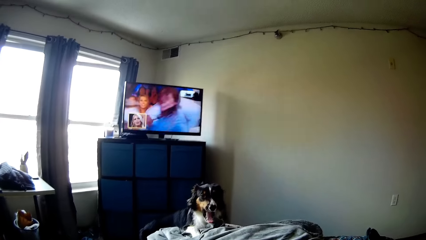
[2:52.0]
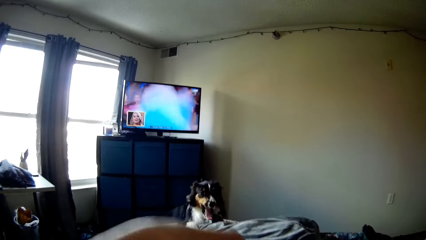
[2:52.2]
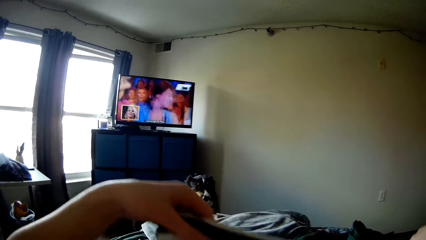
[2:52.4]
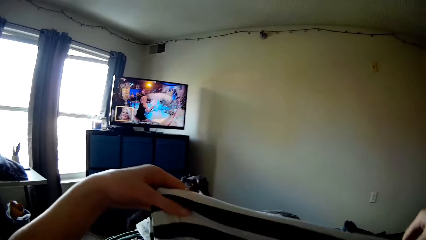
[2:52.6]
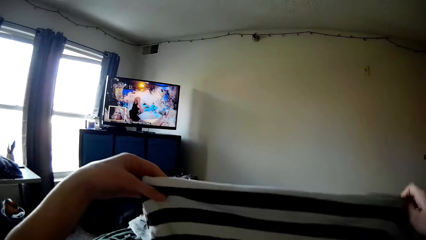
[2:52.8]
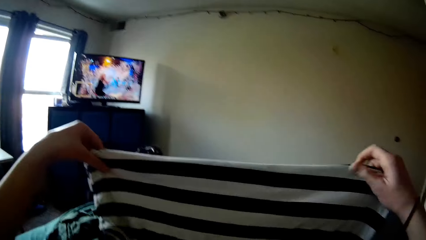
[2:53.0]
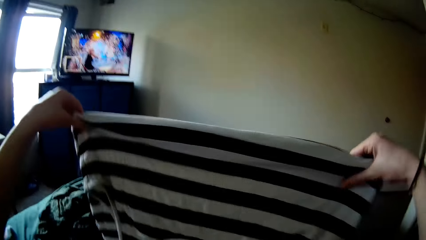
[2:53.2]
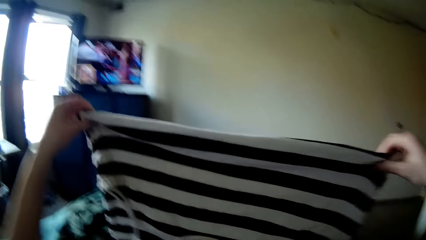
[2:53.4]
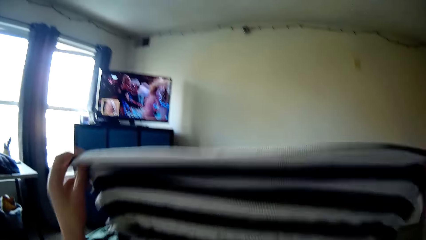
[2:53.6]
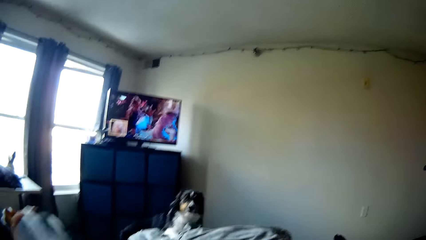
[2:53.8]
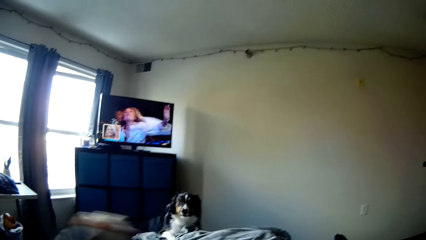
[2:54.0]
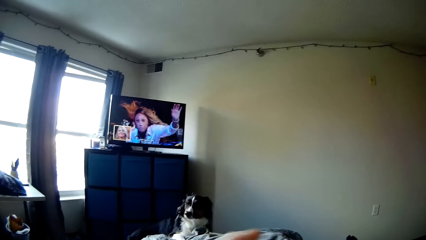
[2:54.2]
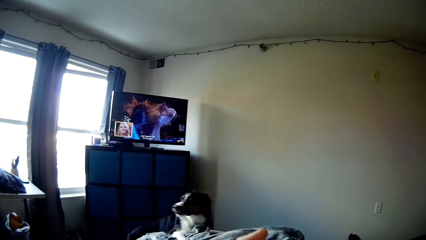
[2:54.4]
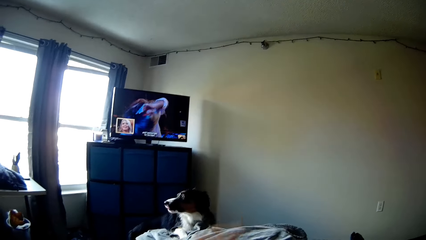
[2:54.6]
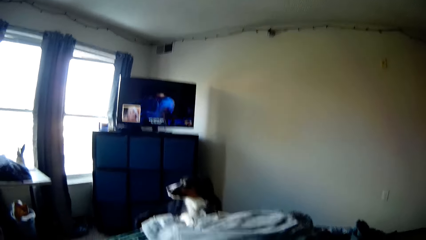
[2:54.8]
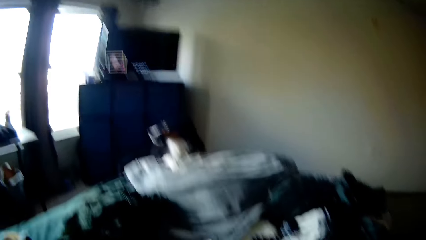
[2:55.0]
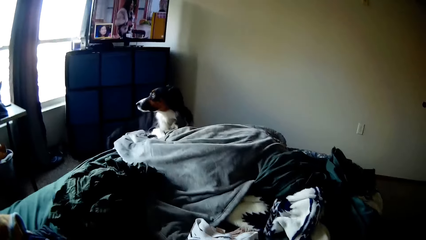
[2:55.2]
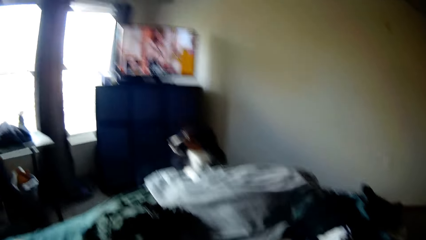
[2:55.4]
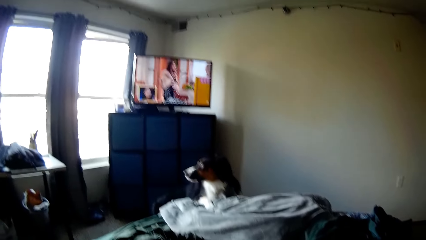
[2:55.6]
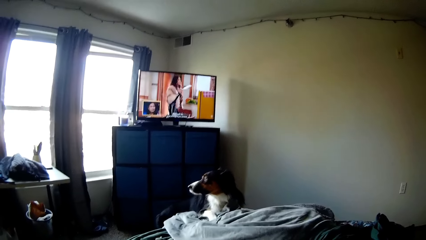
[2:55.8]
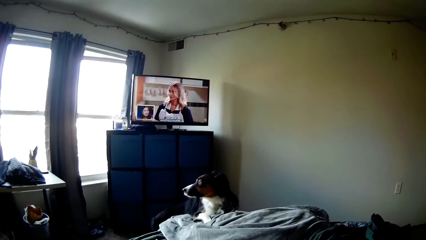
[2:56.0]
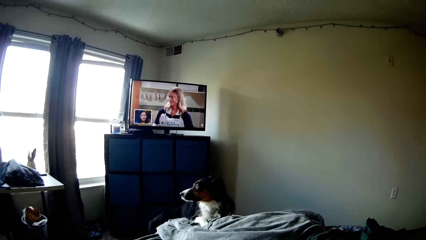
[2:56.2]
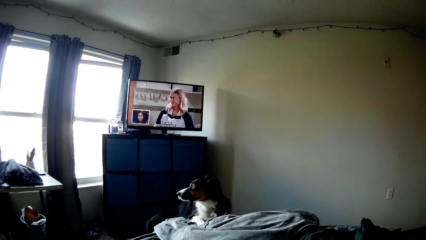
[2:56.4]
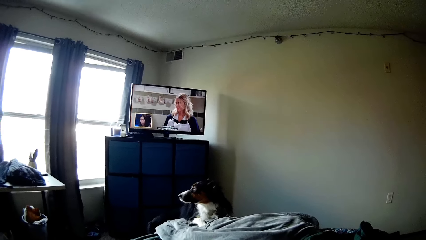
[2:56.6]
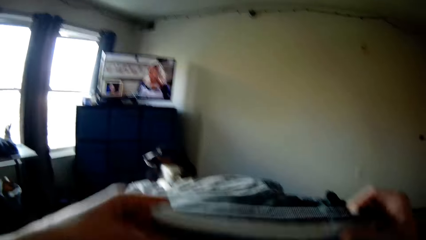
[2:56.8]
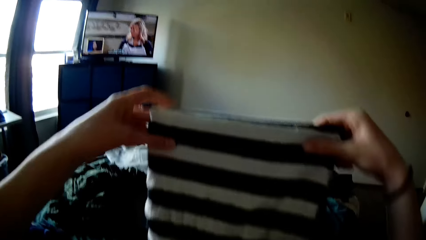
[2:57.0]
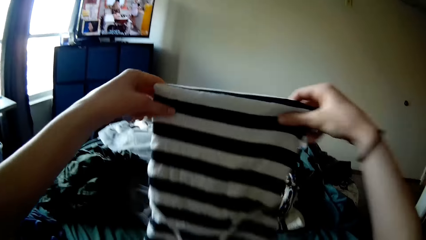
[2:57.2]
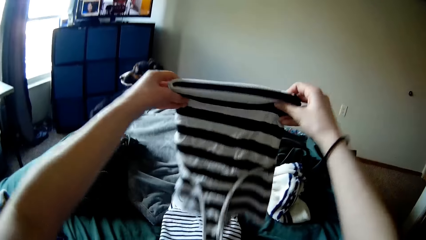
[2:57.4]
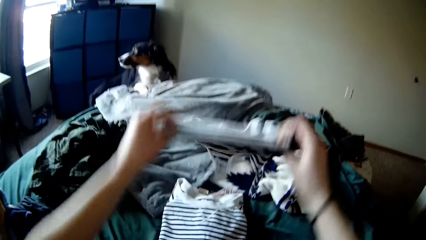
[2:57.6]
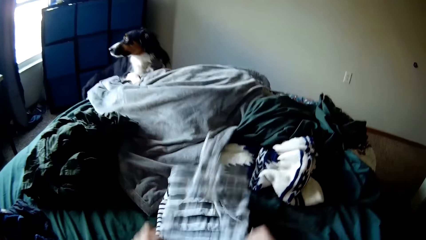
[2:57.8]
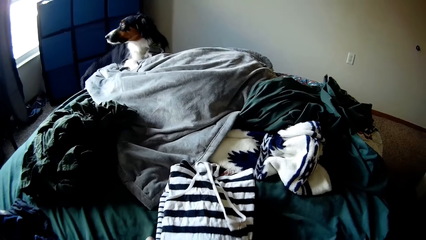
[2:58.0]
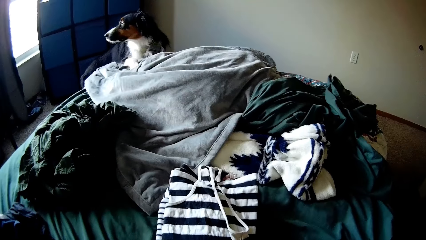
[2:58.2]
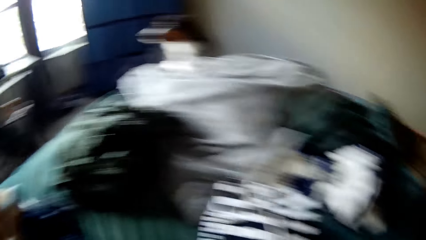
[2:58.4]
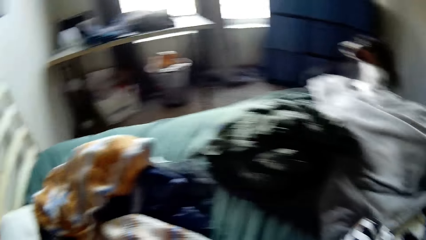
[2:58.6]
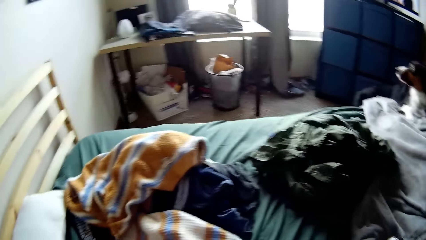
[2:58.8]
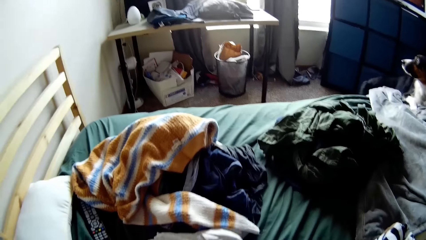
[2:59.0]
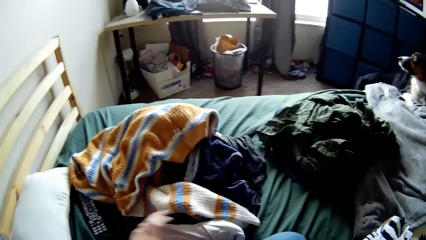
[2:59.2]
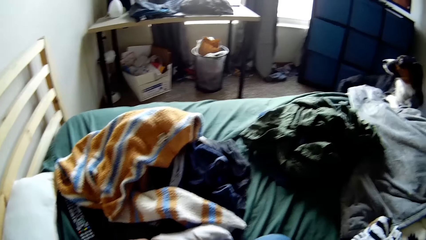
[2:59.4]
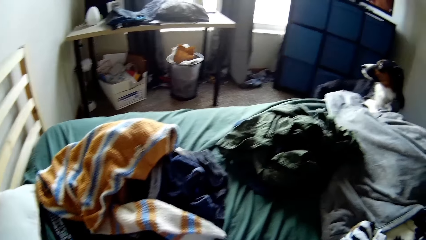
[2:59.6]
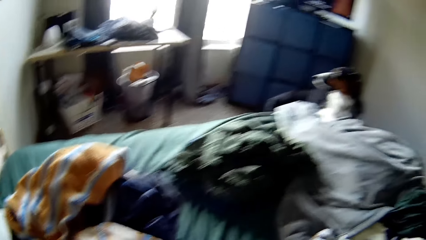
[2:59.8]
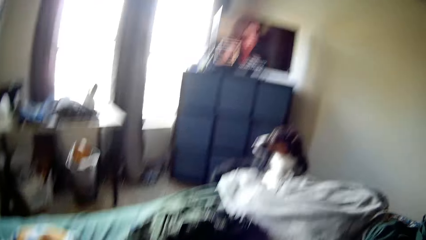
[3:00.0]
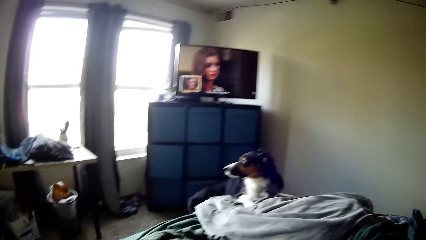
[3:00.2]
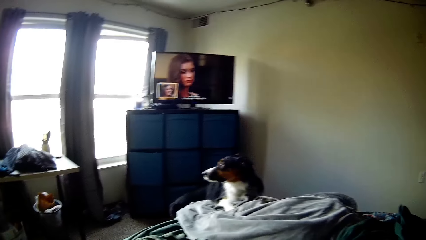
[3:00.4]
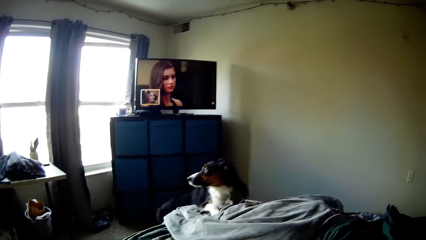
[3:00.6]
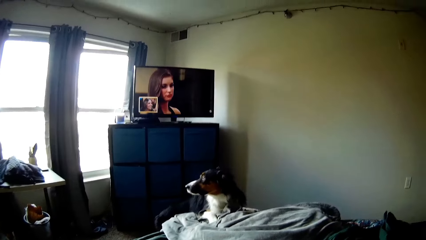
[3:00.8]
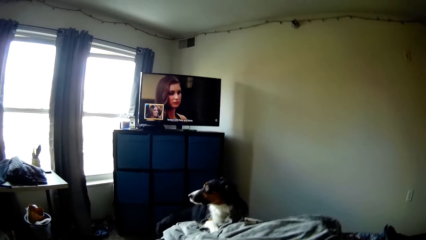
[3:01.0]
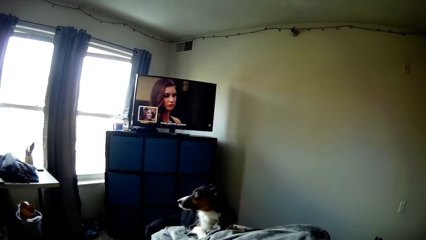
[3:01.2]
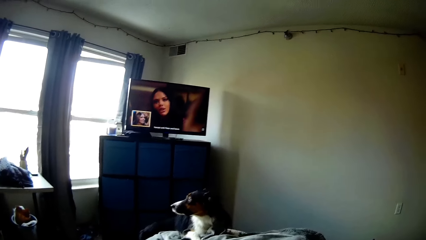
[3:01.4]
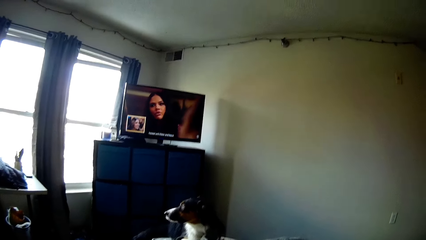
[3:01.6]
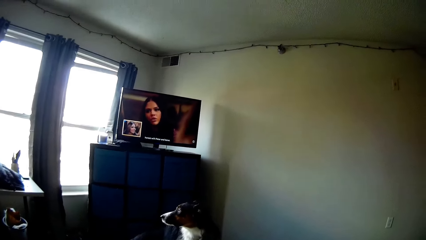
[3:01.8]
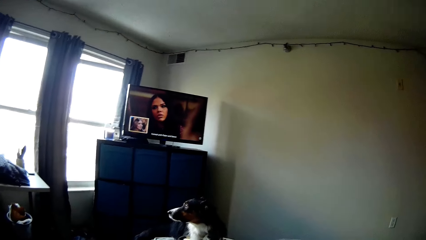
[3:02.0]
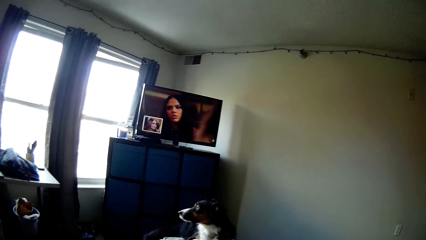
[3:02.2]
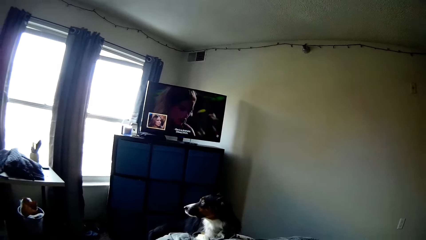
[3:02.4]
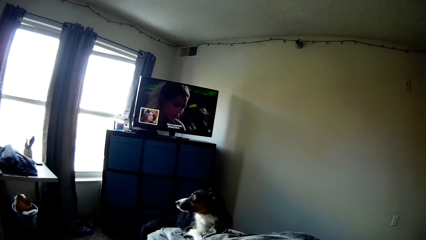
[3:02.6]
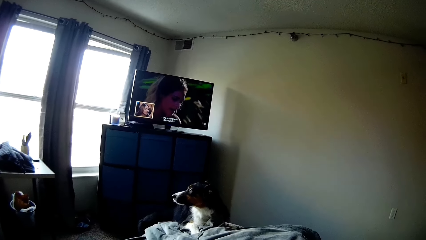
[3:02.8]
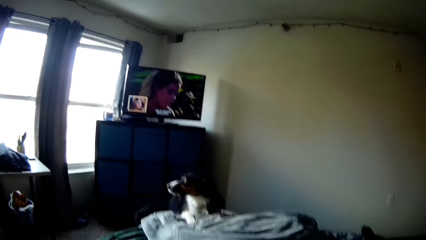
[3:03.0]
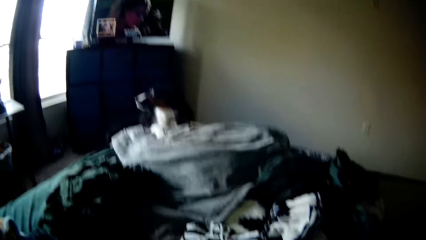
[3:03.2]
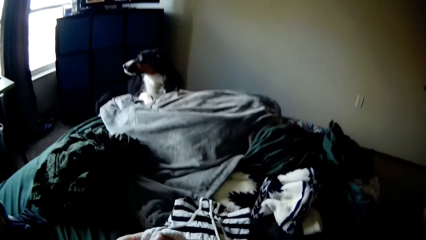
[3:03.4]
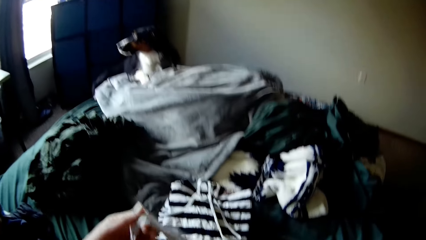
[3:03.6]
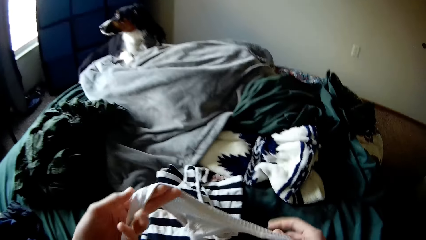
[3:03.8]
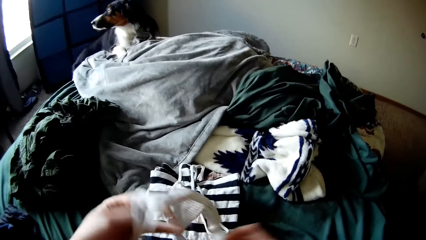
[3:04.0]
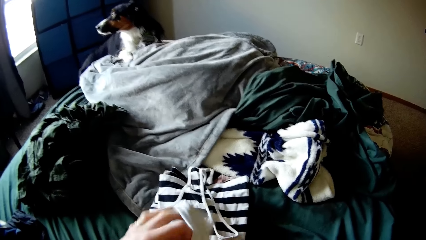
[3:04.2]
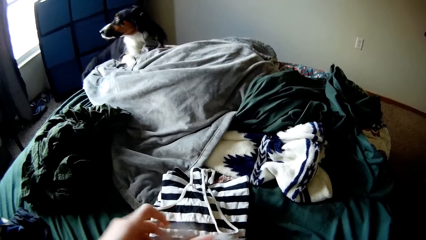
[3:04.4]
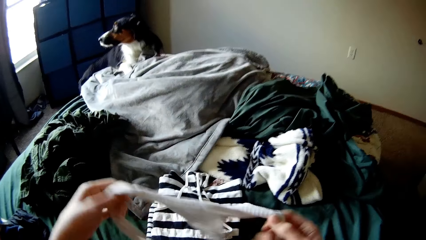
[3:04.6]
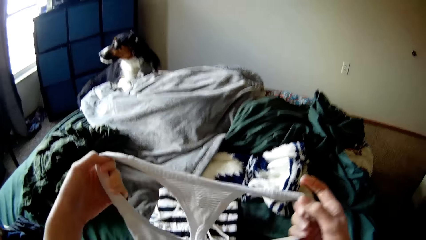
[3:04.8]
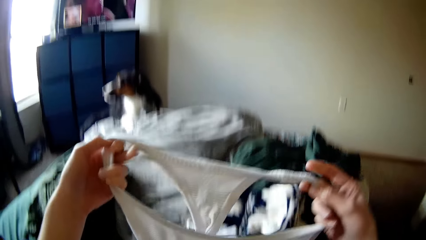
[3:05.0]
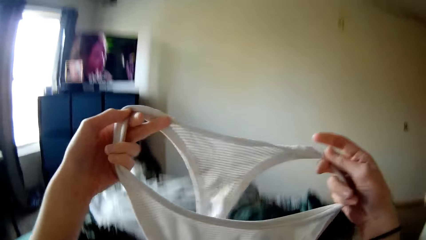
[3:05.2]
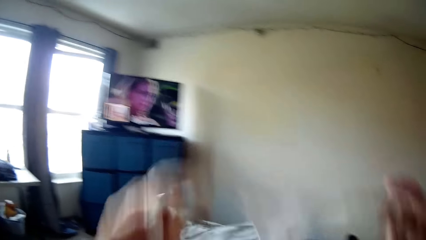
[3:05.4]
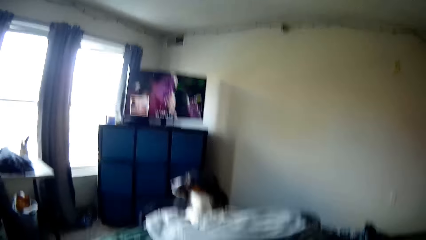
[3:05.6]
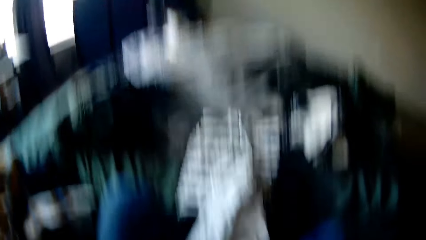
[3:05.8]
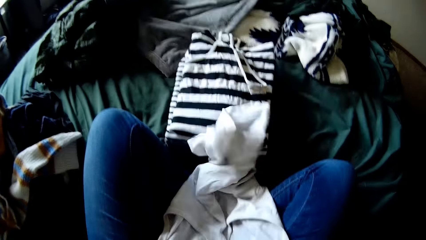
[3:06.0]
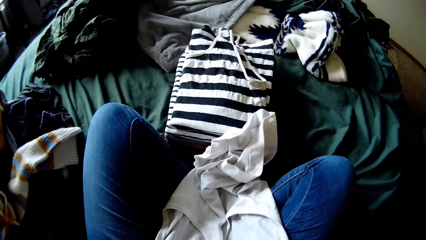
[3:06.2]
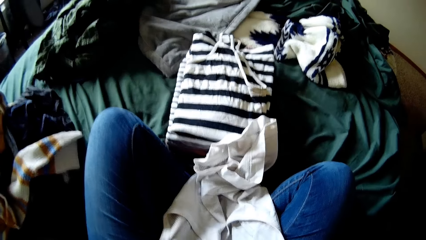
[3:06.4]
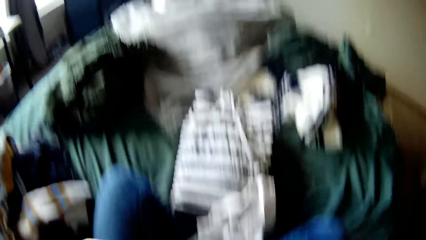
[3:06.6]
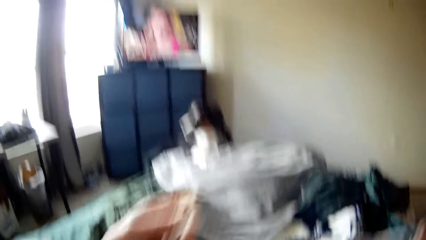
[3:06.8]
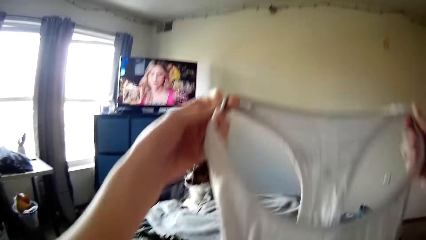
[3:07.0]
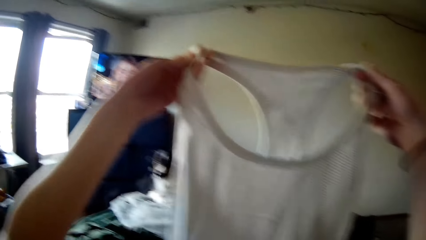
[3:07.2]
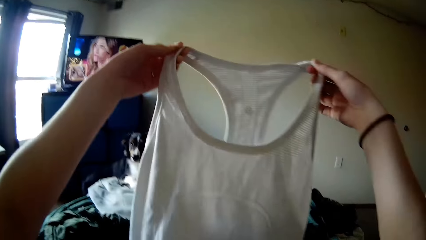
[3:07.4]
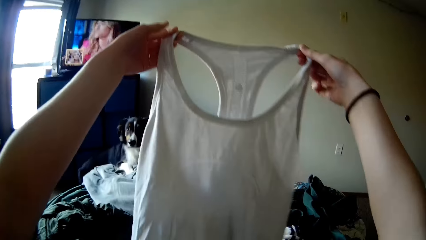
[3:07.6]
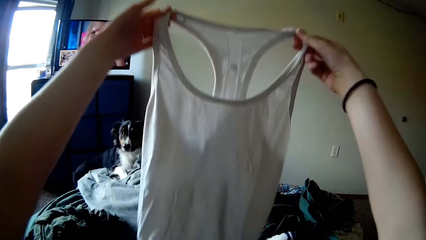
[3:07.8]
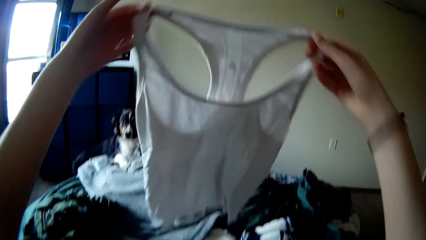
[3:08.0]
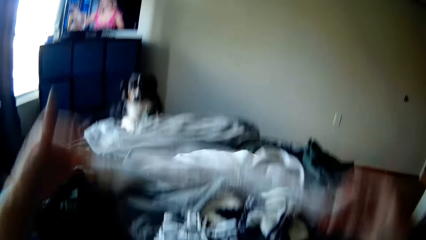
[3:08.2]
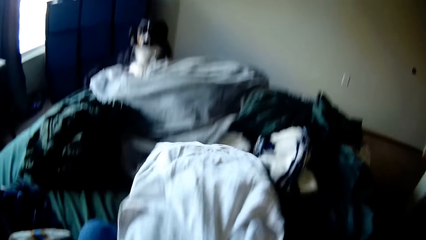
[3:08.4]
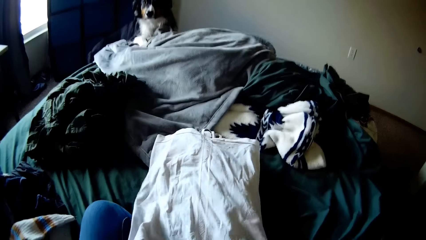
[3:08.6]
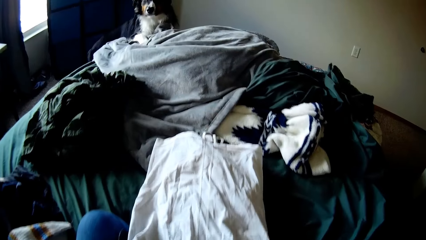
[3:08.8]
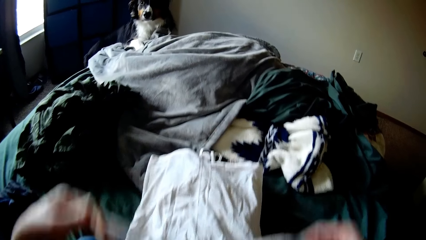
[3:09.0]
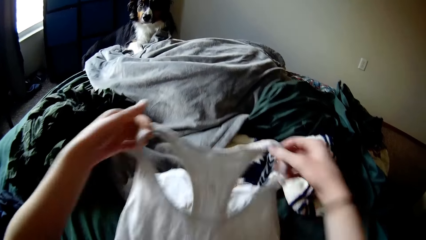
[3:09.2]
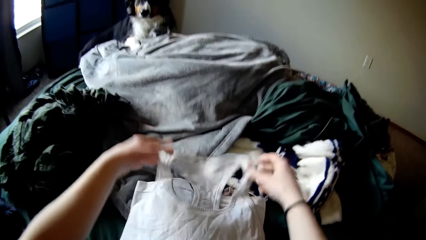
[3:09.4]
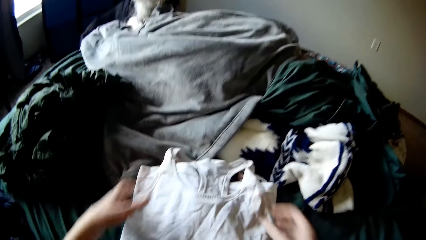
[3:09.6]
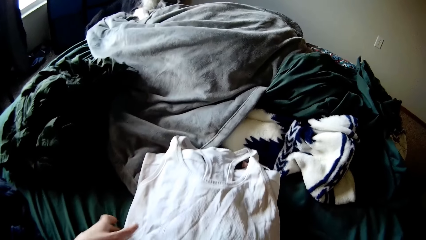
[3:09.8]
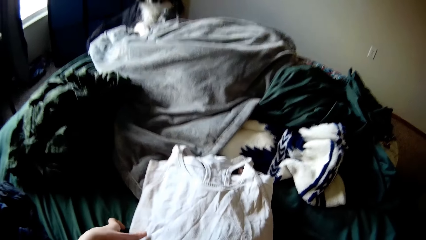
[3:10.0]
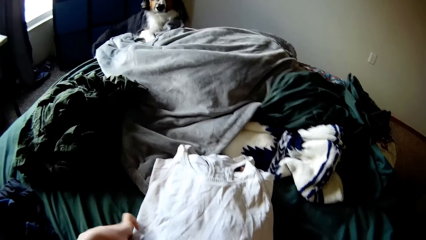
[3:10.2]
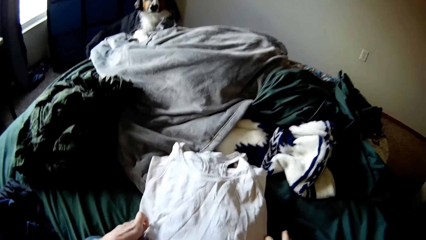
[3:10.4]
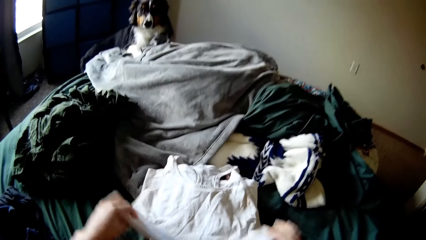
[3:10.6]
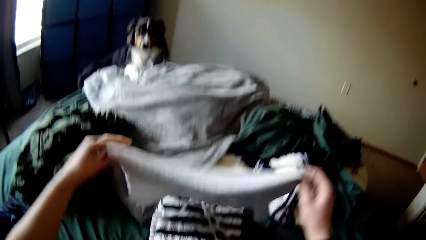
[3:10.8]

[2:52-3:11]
The camera wearer holds the cloth with his hands. He sits on the bed. He holds the cloth with his hands. He puts the cloth on the bed. He picks up the cloth on the bed. He sits on the bed. He folds the cloth with his hands. He puts the cloth on the bed. He holds the cloth with his hands. He folds the cloth with his hands.
